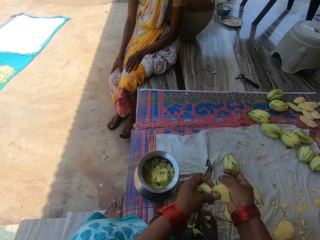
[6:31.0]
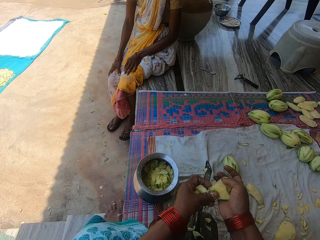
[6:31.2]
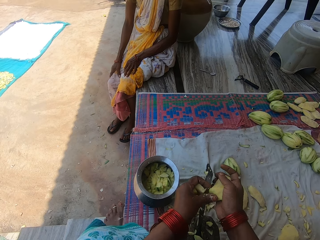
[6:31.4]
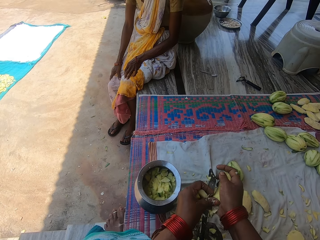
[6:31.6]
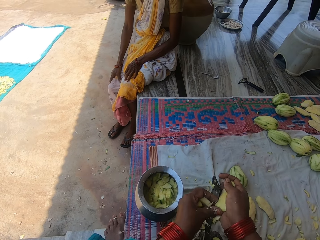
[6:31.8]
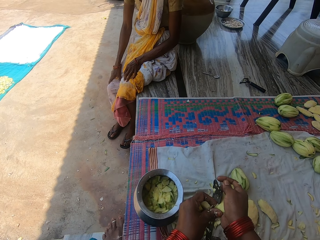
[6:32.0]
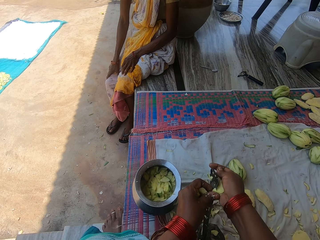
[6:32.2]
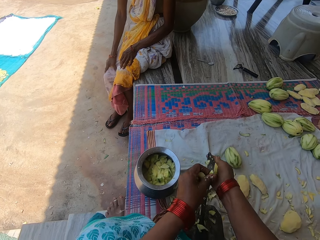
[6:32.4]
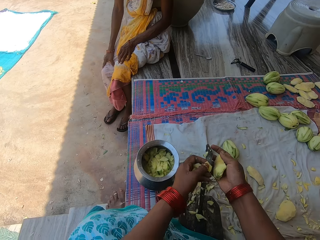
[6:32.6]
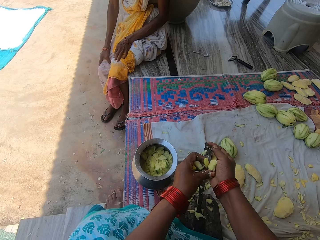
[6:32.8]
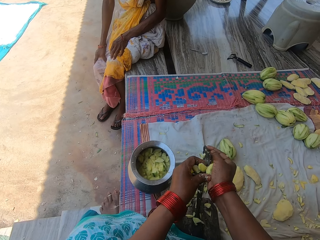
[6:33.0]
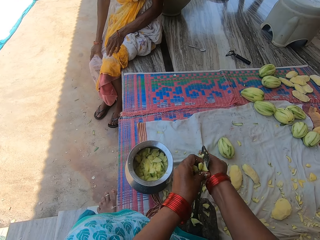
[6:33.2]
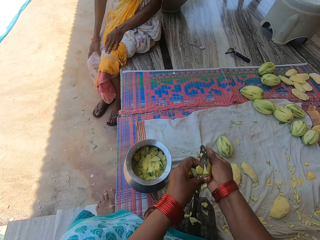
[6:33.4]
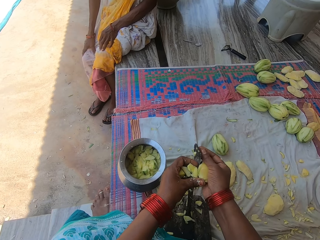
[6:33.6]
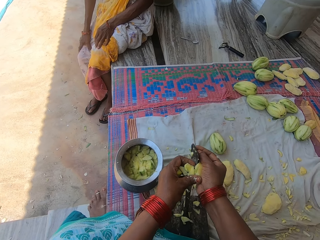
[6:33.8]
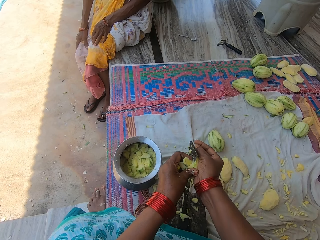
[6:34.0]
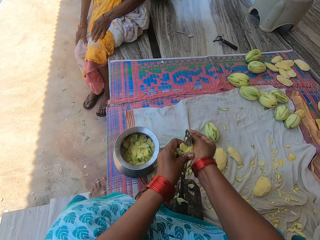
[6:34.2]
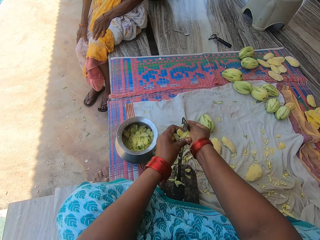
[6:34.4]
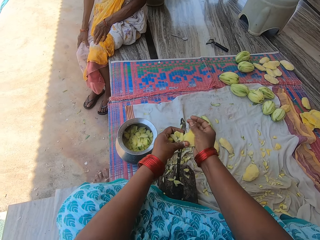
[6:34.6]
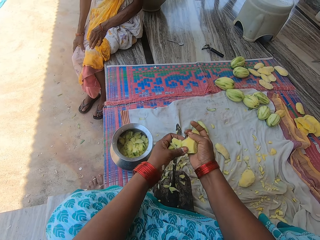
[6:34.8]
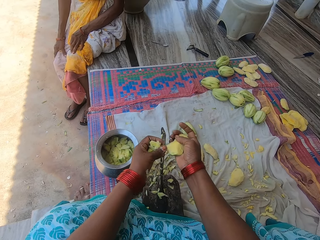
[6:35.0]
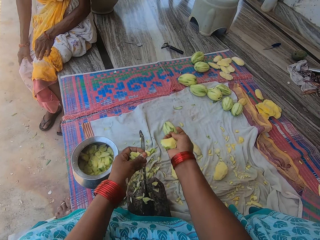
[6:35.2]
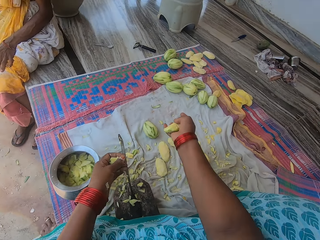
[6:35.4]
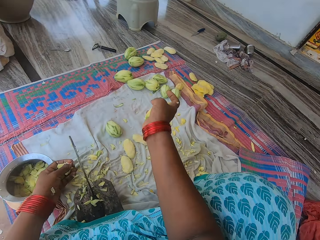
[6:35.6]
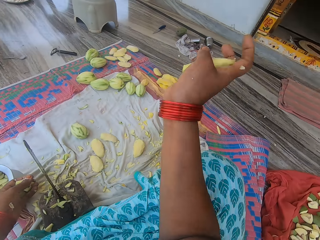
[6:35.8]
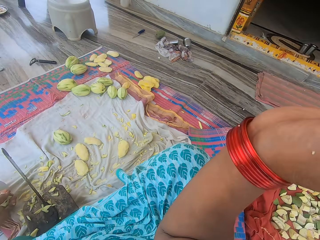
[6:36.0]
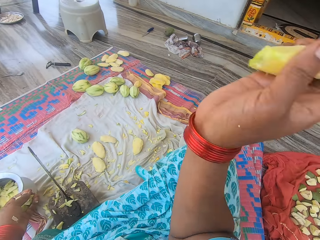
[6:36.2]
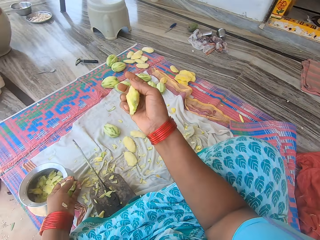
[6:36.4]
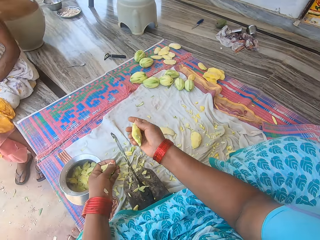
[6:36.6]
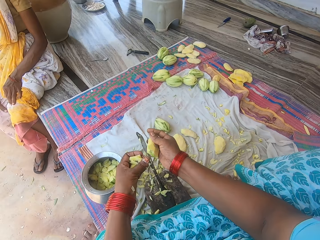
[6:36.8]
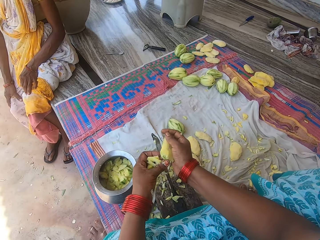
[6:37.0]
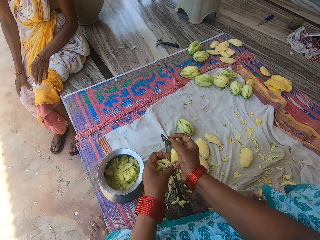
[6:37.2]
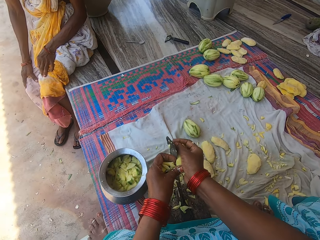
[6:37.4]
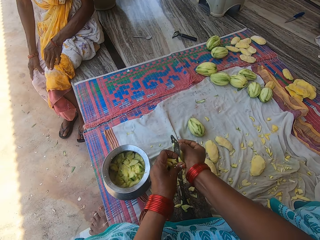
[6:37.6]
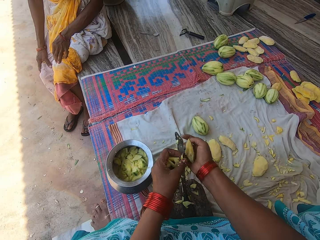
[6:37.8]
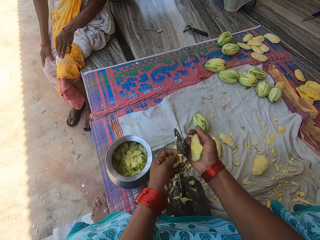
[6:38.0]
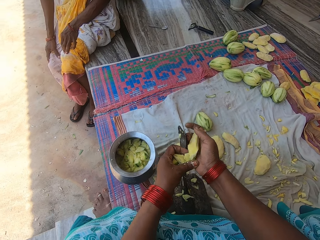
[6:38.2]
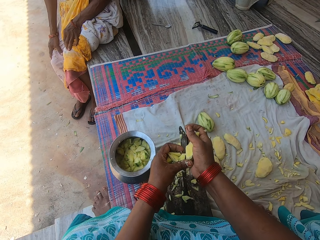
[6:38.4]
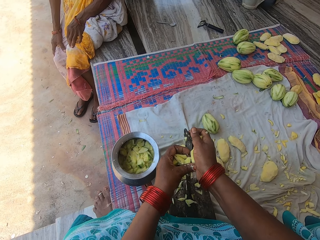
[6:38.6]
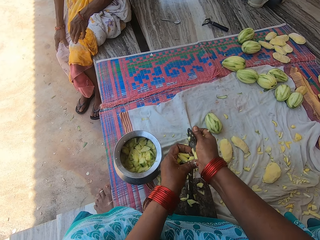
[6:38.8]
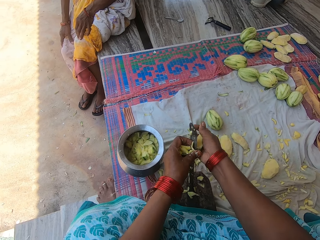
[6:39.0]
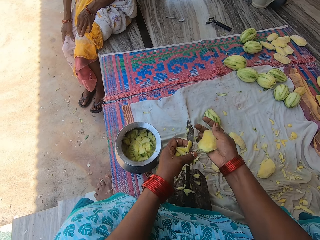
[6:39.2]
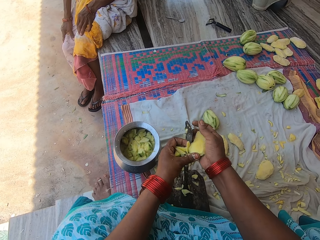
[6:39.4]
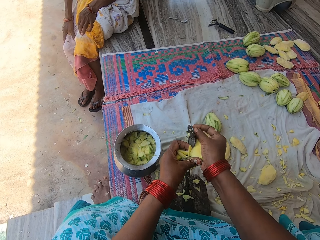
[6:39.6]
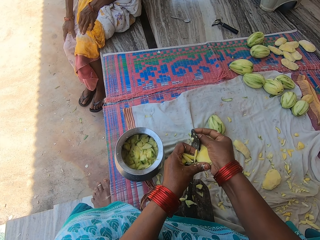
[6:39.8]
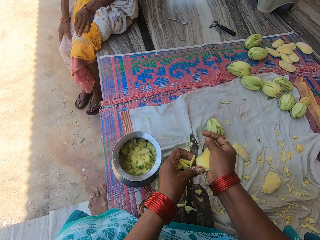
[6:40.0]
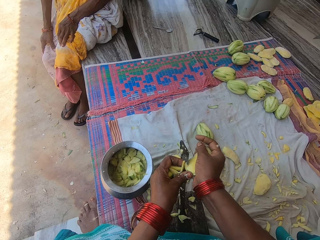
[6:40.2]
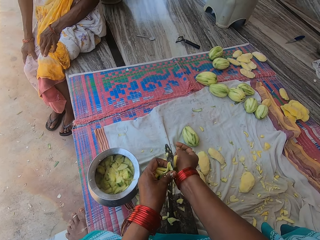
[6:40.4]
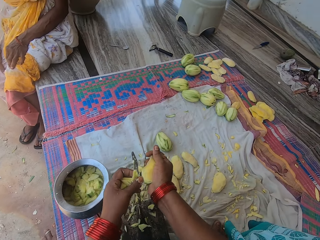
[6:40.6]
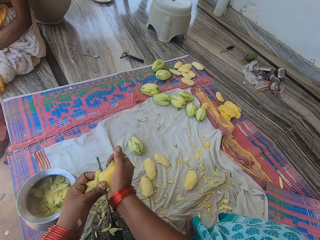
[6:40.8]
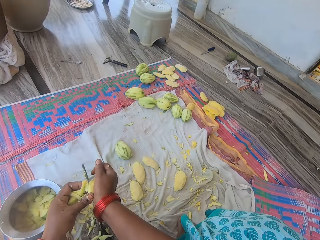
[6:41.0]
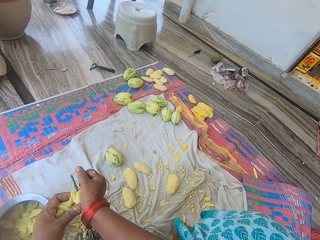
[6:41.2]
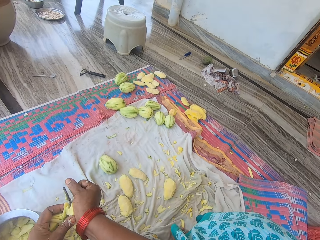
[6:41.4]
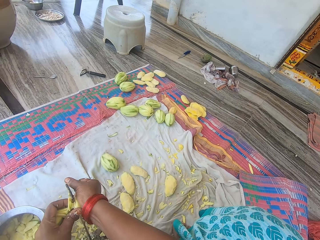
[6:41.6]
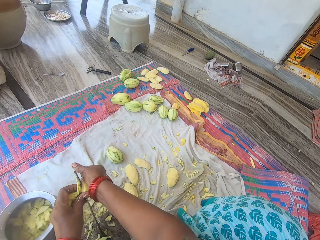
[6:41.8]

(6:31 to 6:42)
A woman converses with the camera wearer. The camera wearer cuts the mango into pieces. She makes a hand gesture with her right hand. She throws the mango away. She chops the mango with the knife on the knife stand. The woman converses with the camera wearer.

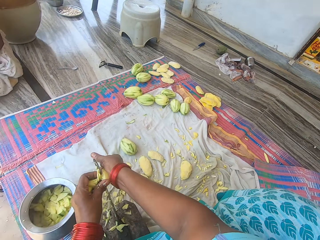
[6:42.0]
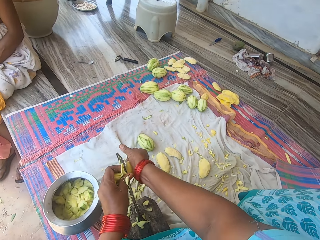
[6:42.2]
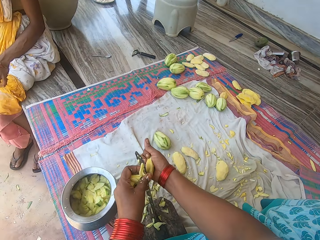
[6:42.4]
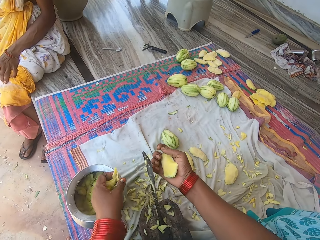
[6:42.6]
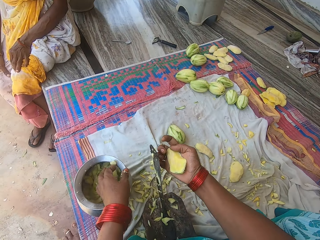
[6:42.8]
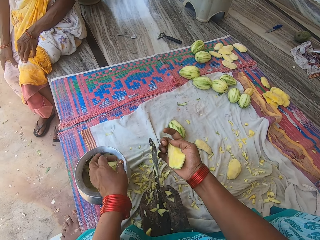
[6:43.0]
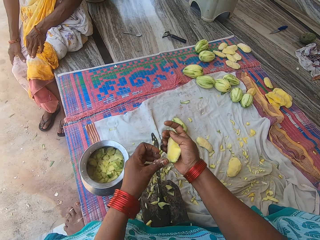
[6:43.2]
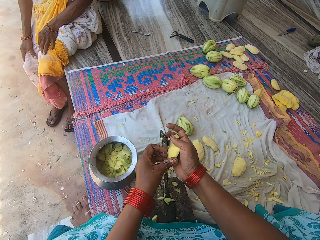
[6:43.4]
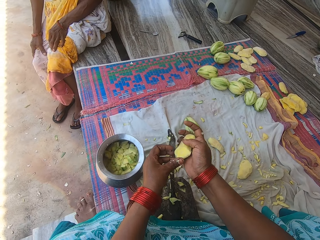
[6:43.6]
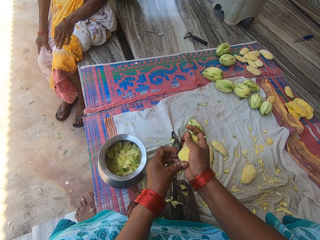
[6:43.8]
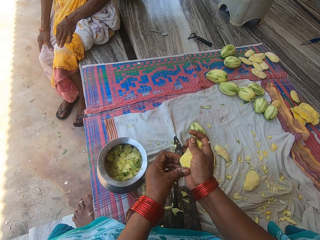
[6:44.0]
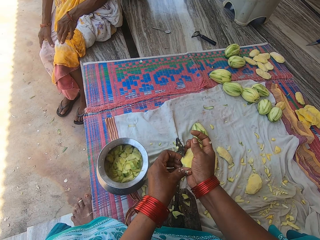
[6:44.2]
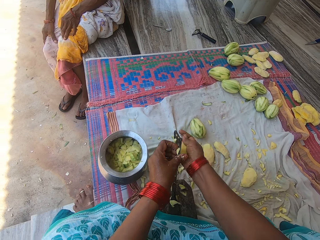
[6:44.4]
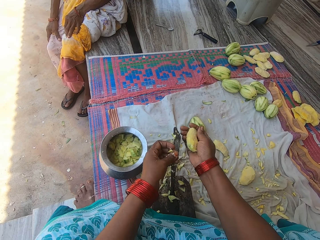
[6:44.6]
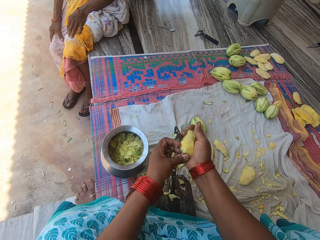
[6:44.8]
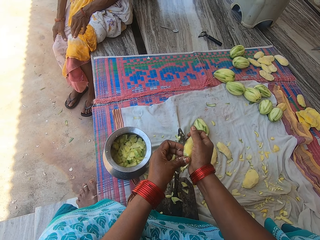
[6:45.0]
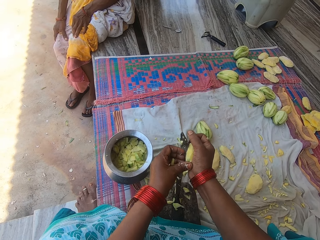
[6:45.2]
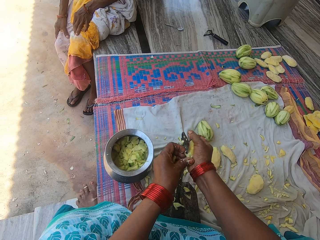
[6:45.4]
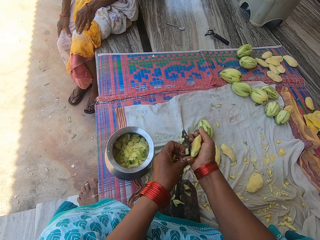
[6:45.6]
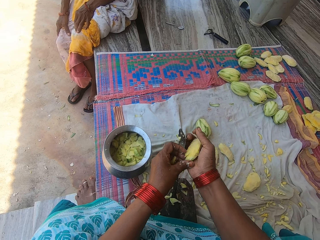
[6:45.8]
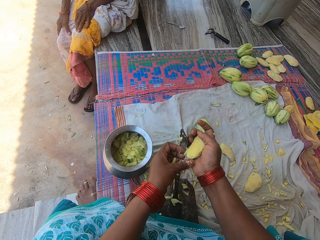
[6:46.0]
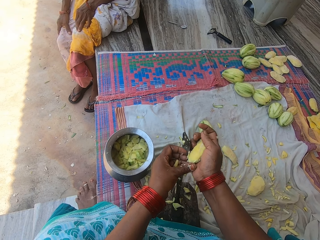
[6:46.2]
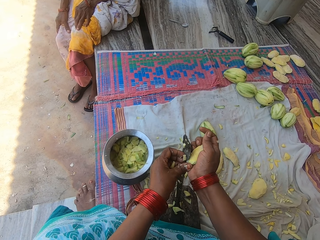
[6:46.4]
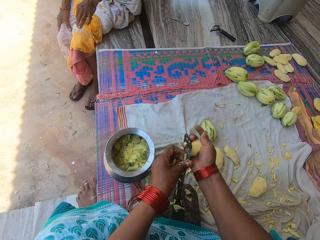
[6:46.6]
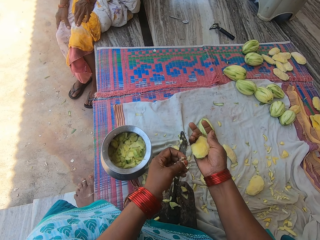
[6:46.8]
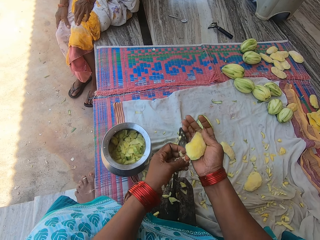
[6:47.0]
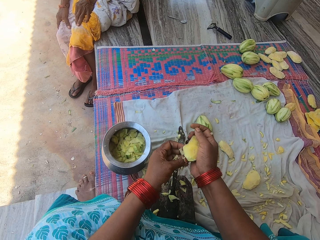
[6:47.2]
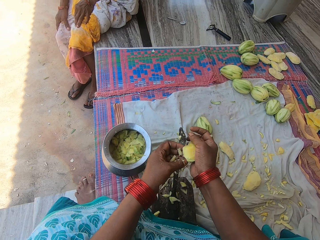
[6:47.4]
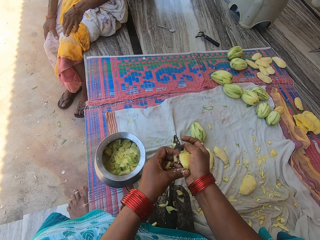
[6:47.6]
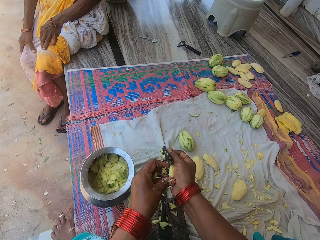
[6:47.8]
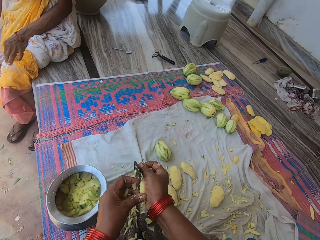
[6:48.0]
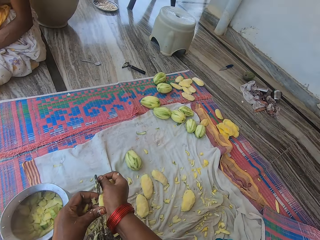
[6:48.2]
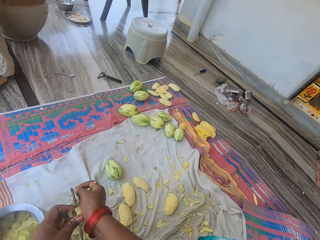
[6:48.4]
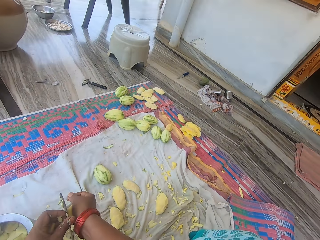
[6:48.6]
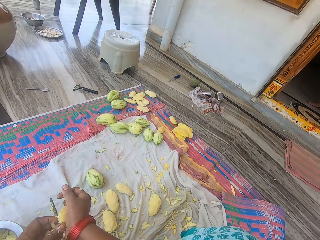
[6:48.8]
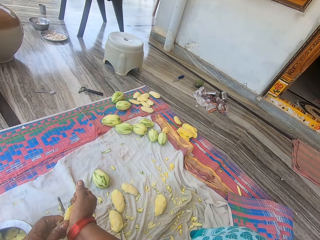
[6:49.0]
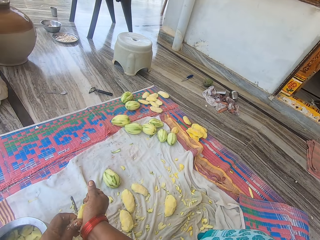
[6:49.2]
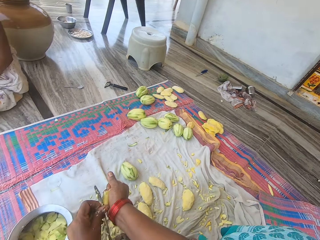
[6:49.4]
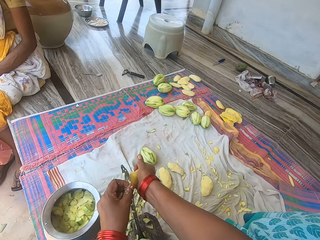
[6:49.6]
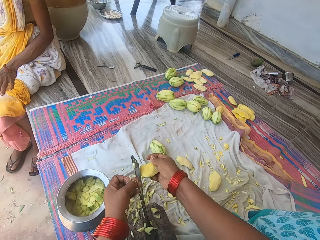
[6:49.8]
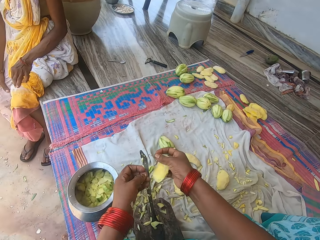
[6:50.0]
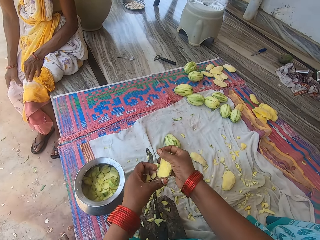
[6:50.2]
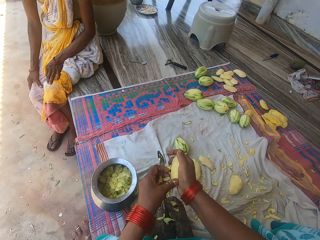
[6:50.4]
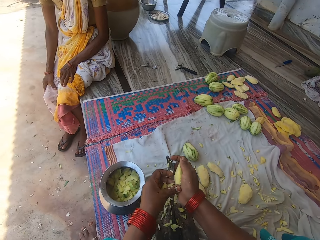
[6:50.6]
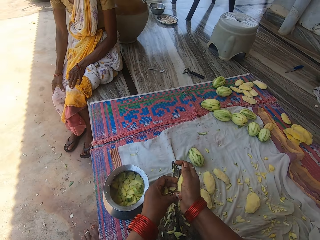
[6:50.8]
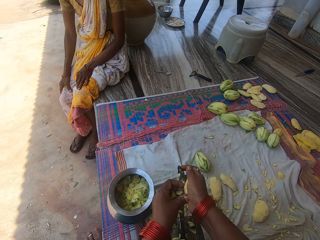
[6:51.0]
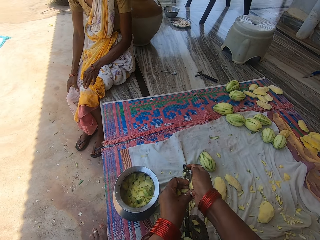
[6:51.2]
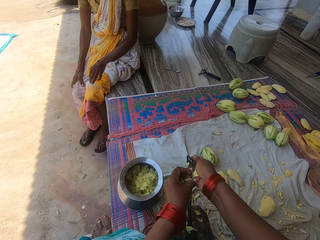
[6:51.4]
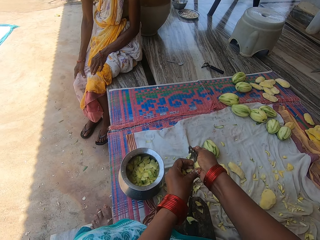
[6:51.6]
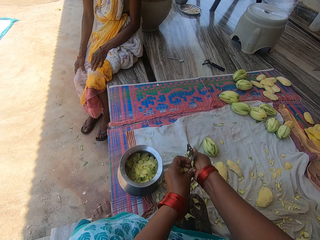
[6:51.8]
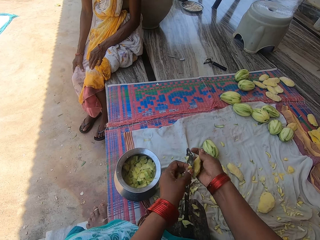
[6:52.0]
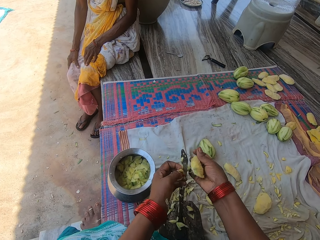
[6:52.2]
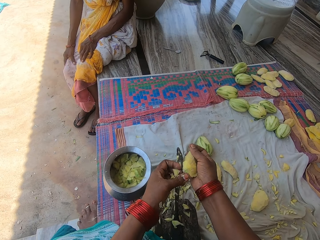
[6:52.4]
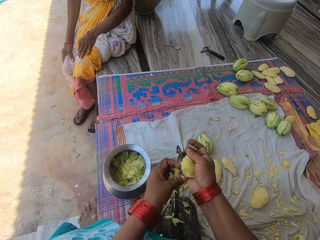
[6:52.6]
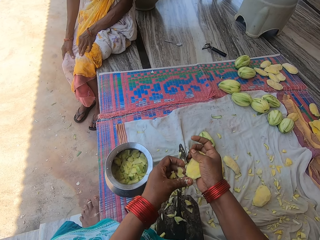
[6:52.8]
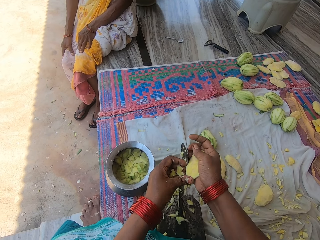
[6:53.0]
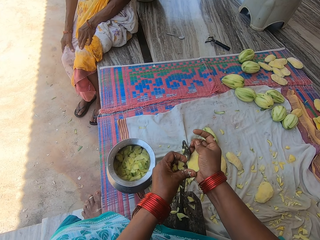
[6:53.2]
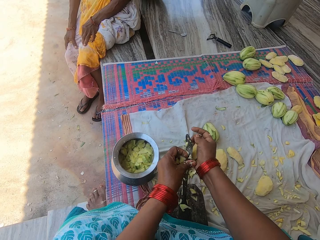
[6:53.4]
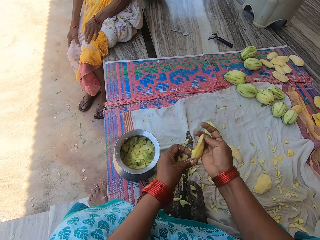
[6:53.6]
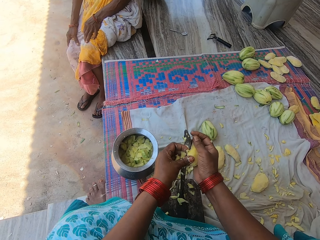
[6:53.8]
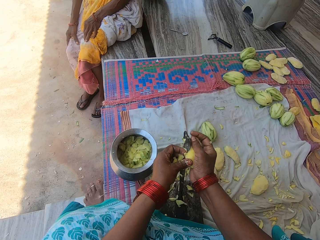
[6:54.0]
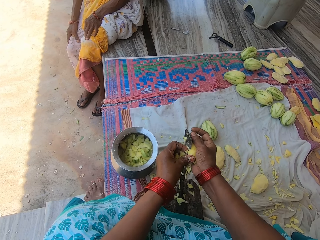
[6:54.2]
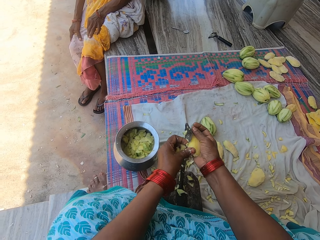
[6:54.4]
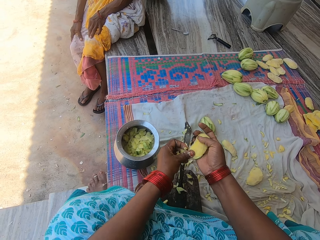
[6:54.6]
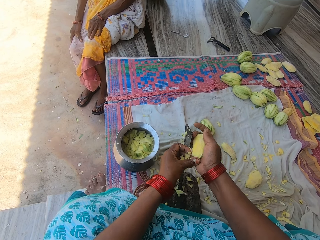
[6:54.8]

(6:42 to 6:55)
The camera wearer pours the chopped mangoes in the pot. They chop the mango with the knife on the knife stand. A woman converses with the camera wearer. The woman converses with the camera wearer again. The camera wearer looks aside. The woman converses with the camera wearer. The camera wearer cuts the mango into pieces.
